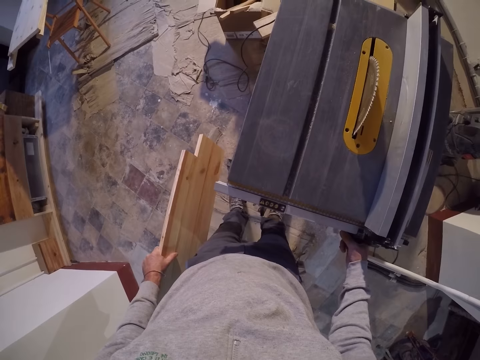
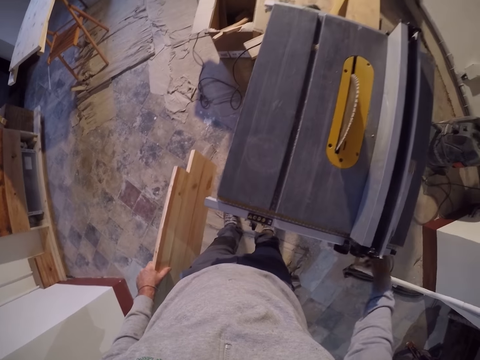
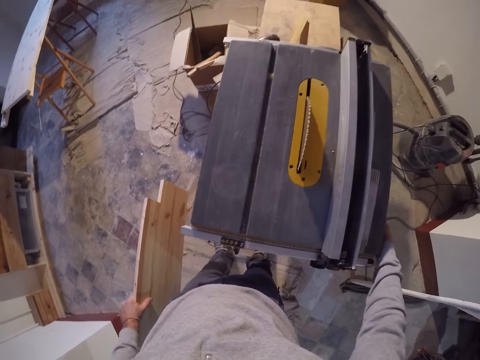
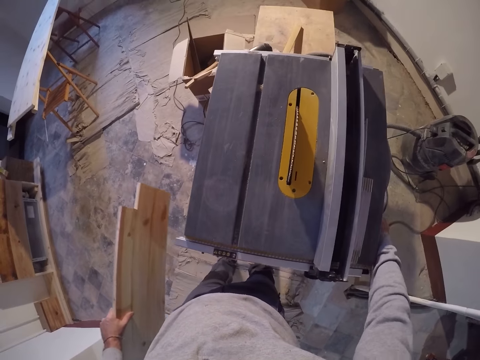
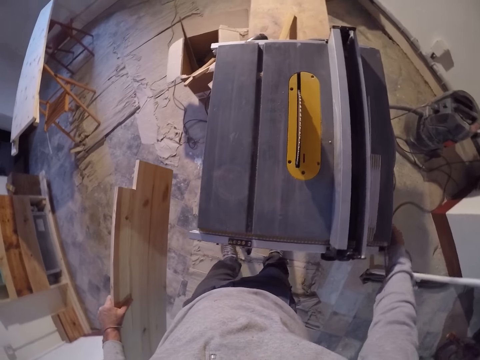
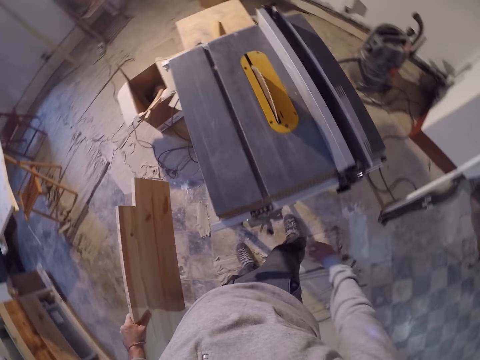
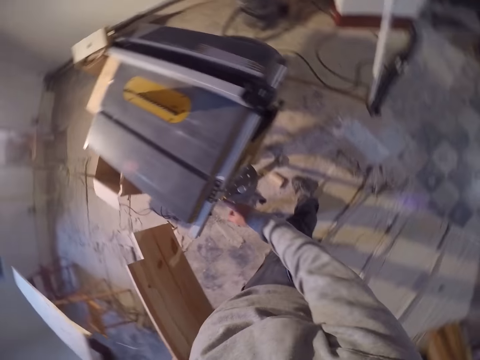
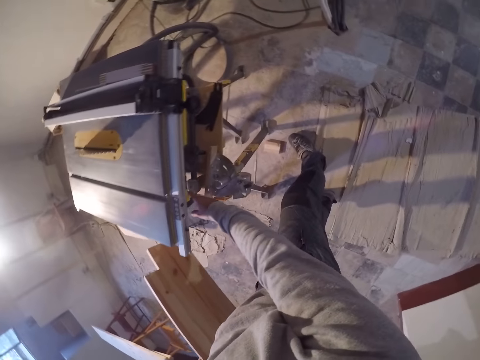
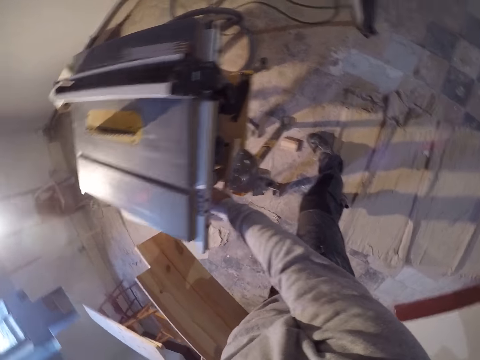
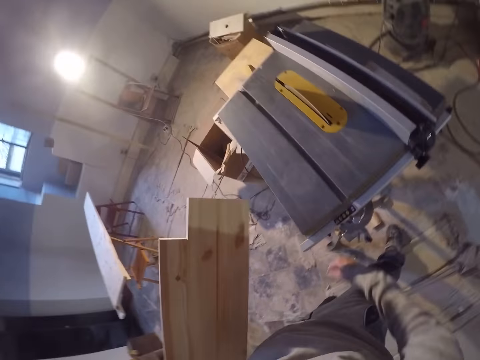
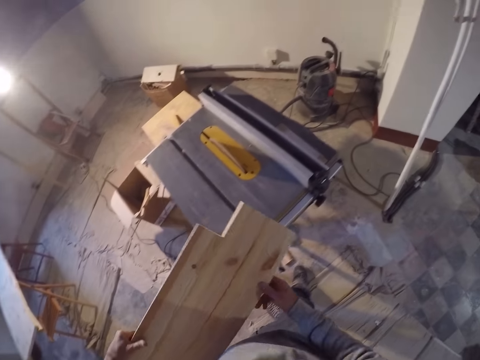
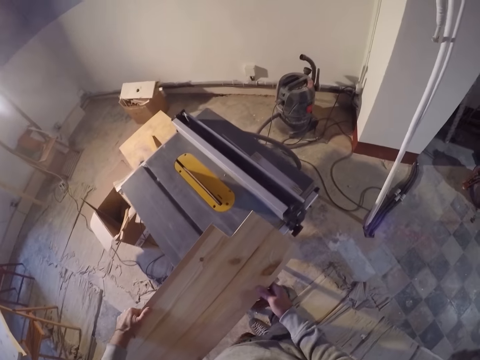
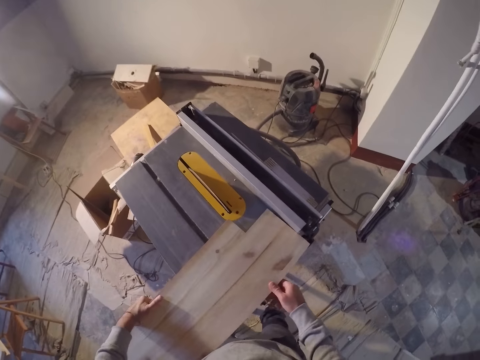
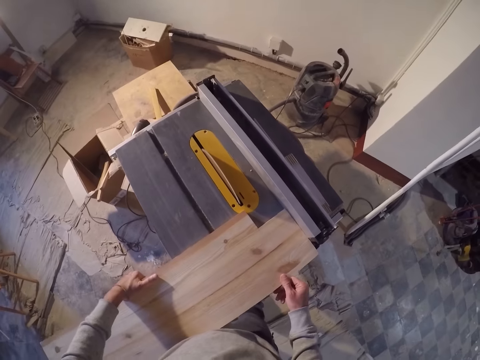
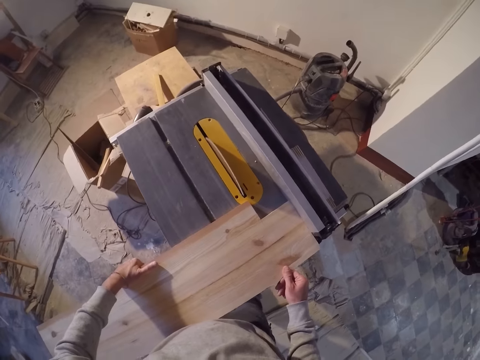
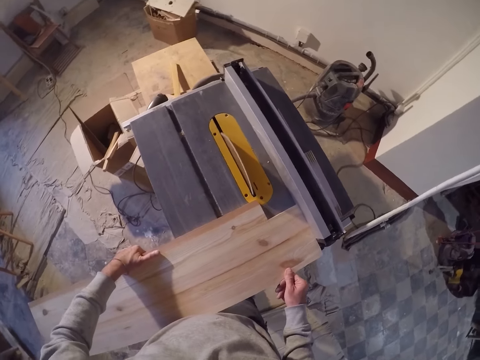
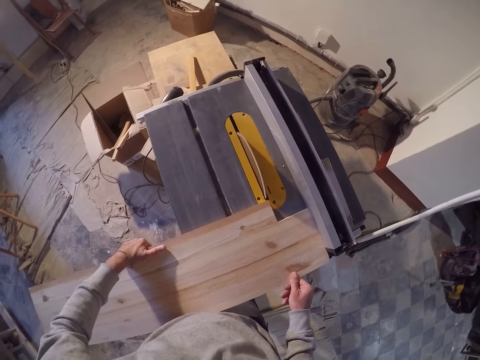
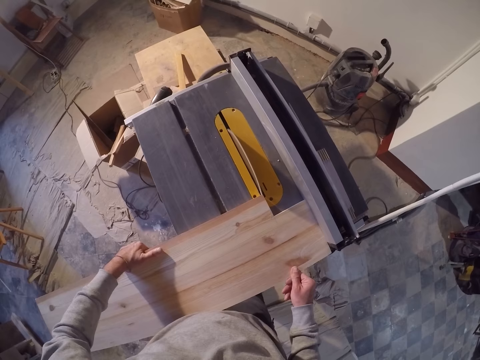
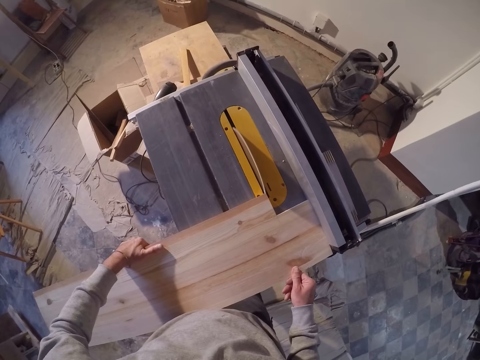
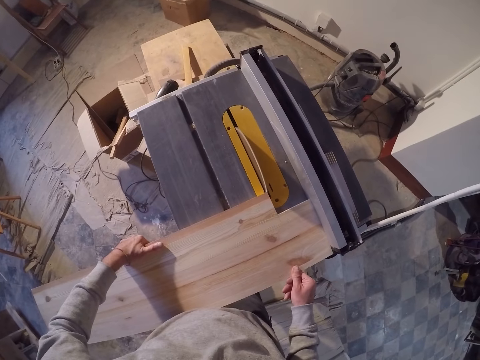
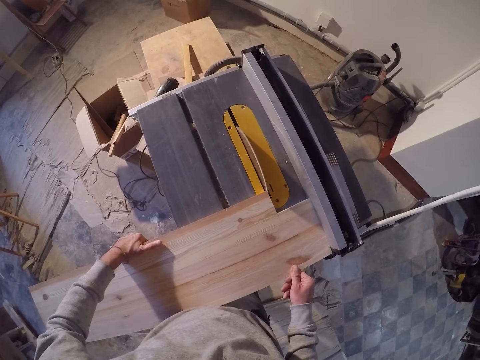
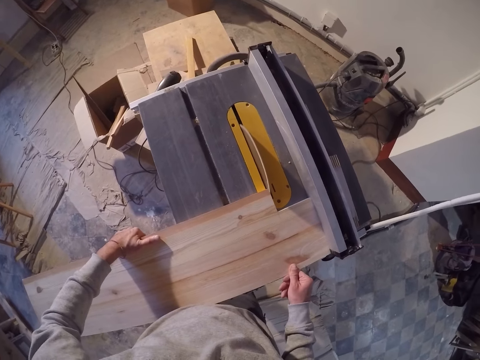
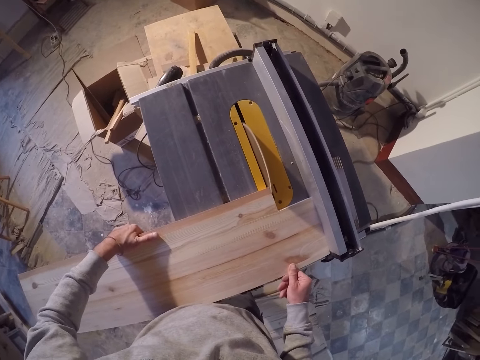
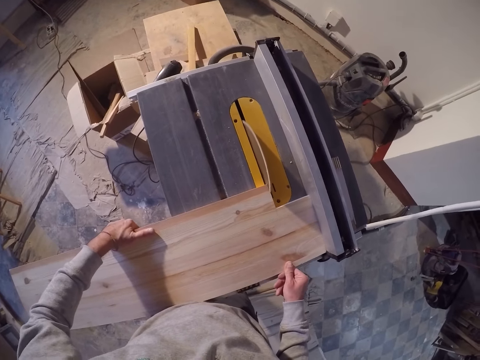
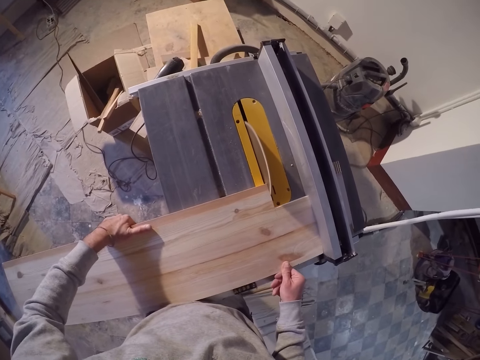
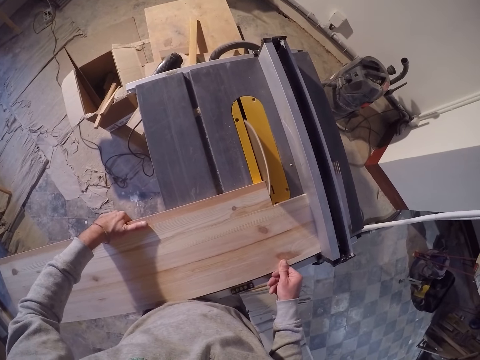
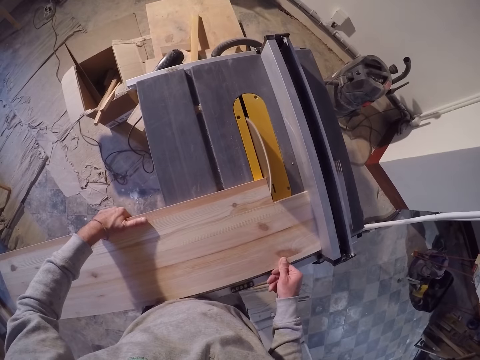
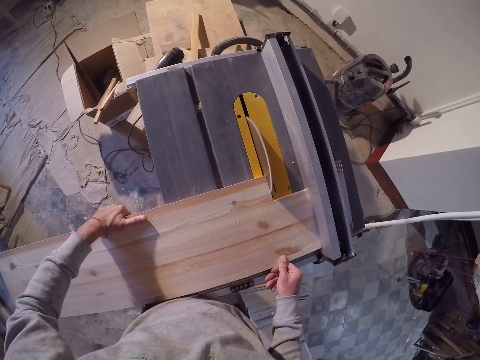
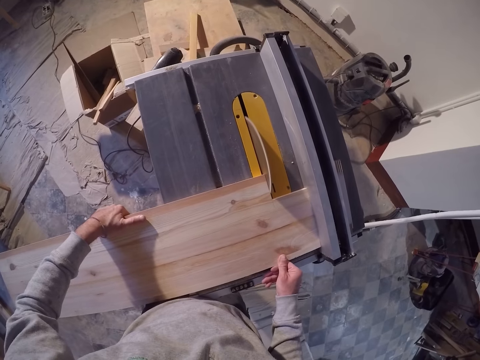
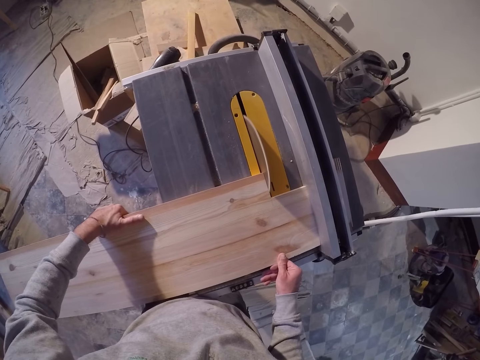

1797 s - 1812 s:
The camera wearer touches the side of the table saw with his right hand. He looks around. He touches underneath the table saw with his right hand. He touches the wood with his right hand. He drops the wood on the table saw with both hands. He nips the timber towards the circular saw. He cuts the wood in his hands with the table saw blade.

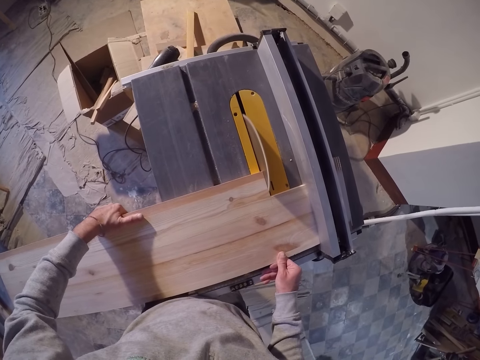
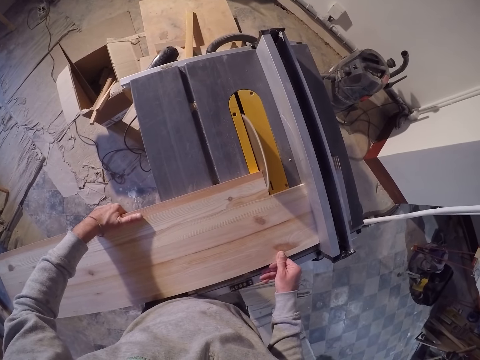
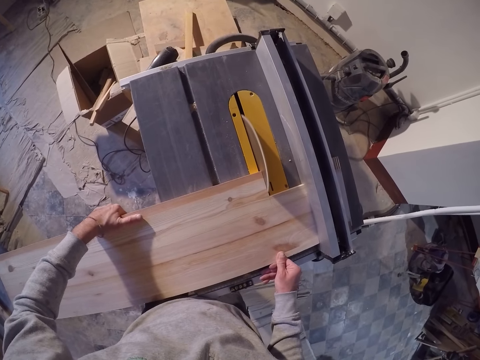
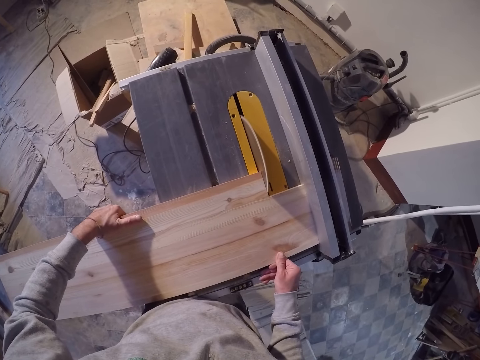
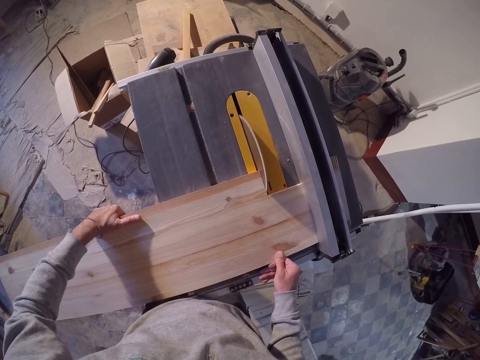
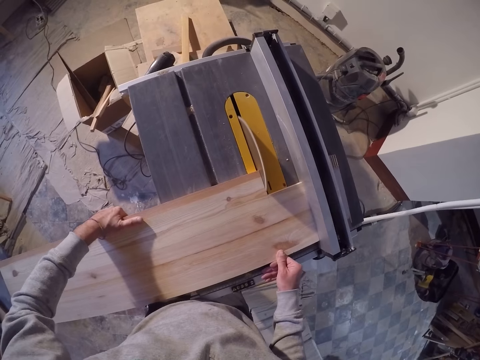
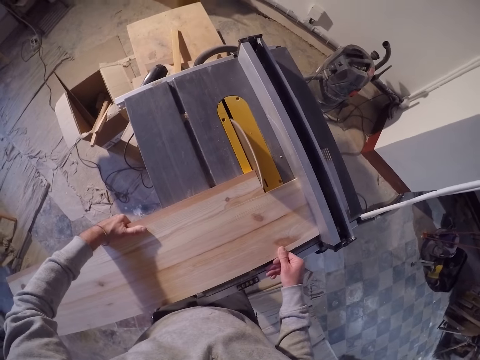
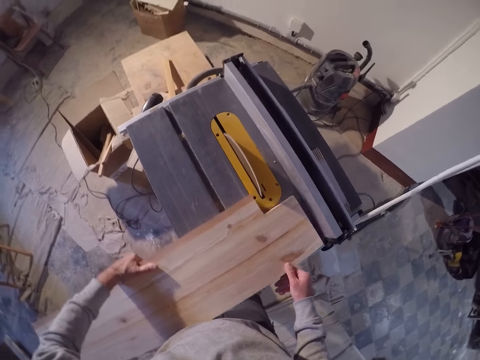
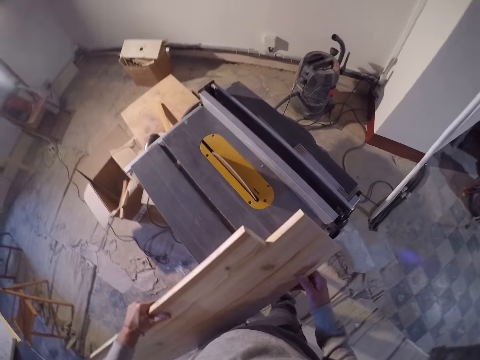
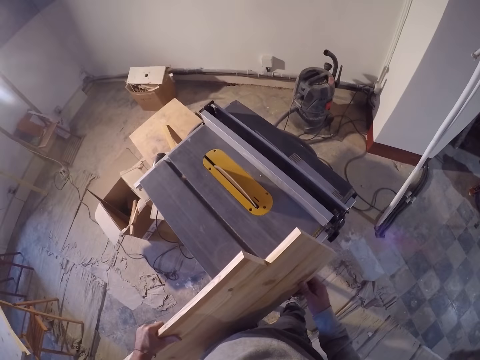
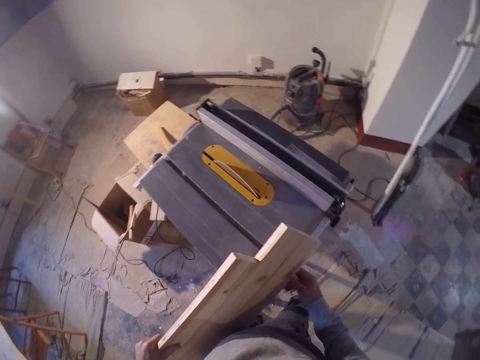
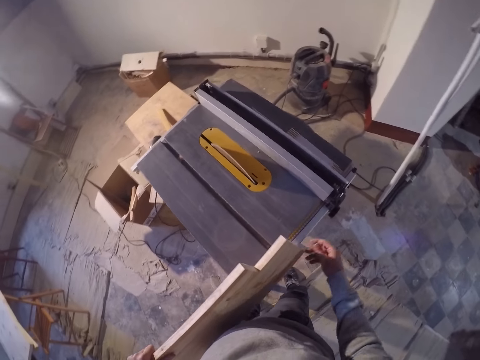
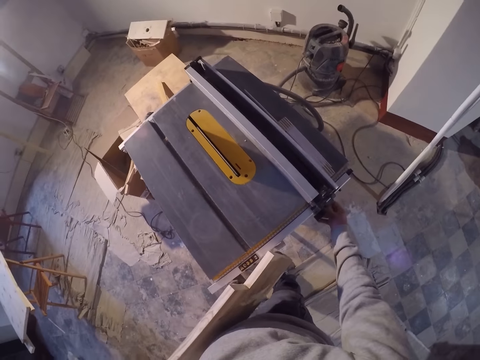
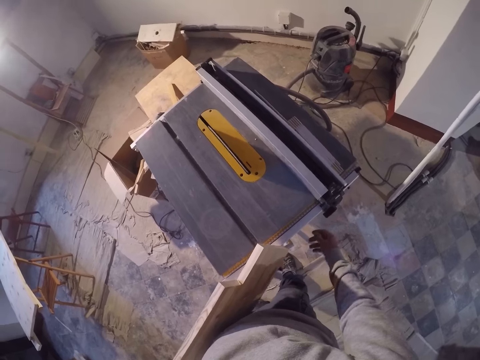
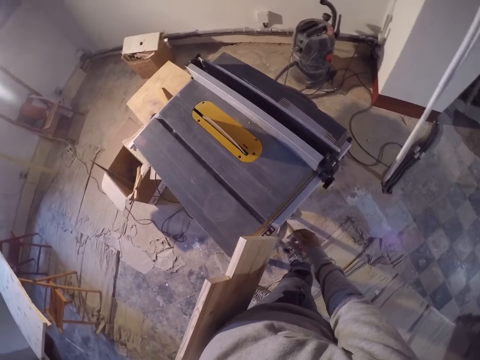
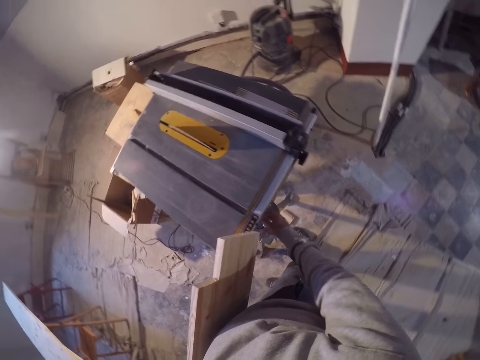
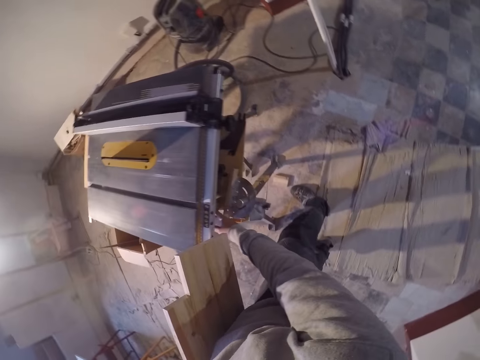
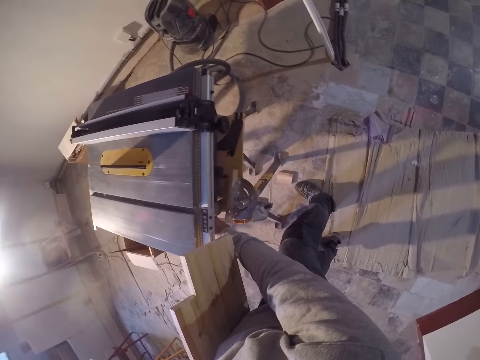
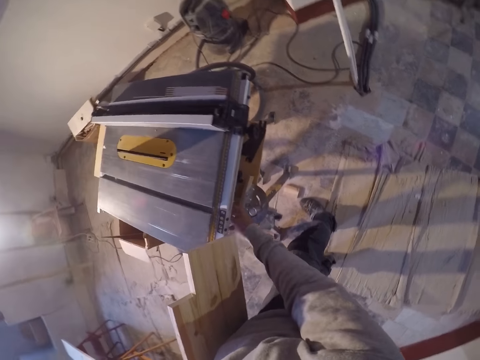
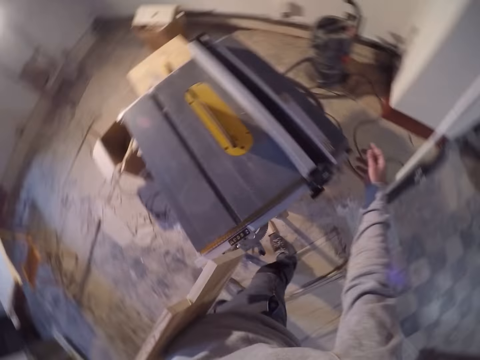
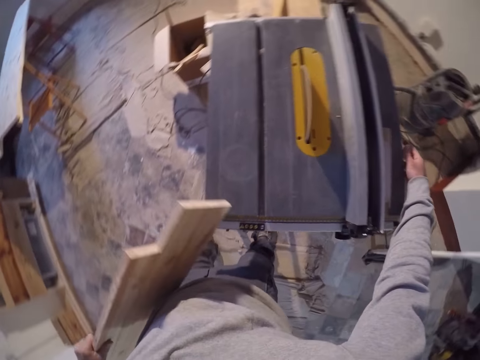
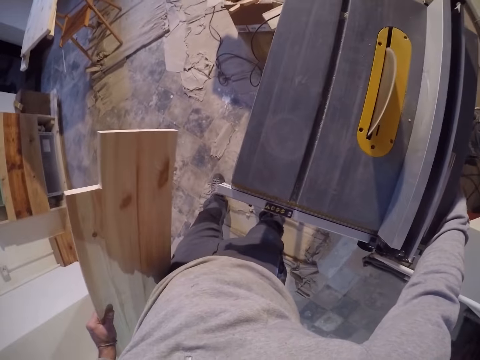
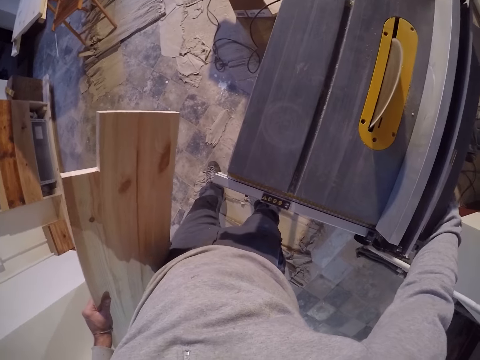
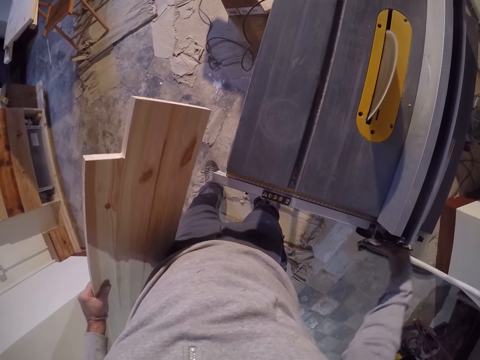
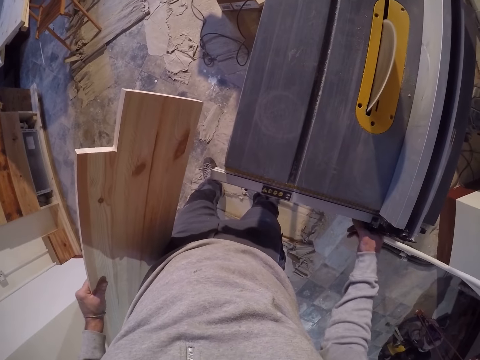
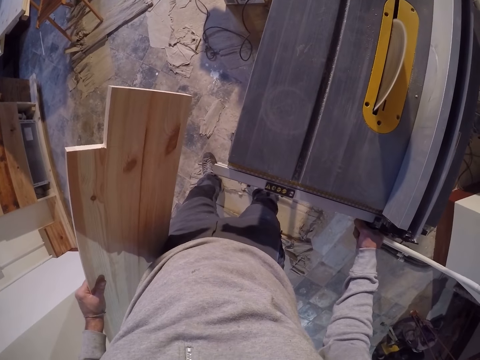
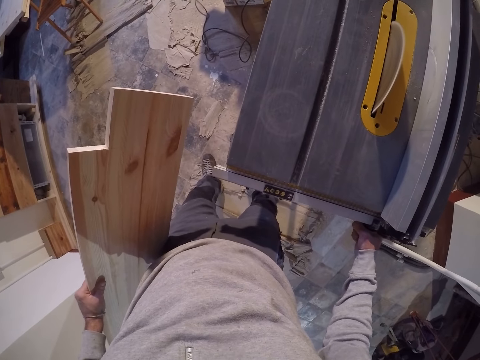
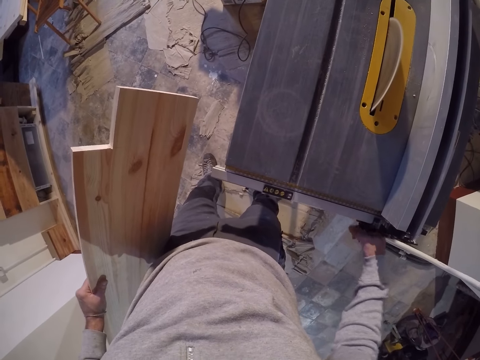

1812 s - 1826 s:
The camera wearer pulls the timber from the circular saw with both hands. He raises the wood up with both hands. He looks at the timber. He holds the wood with his left hand. He grabs the machine. He touches underneath the table saw with his right hand. He touches the side of the table saw with his right hand. He adjusts the locking lever with his right hand.
